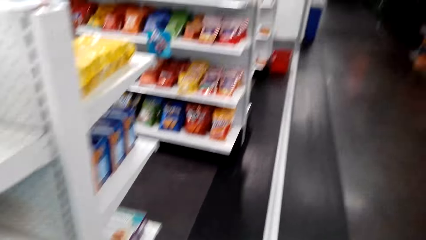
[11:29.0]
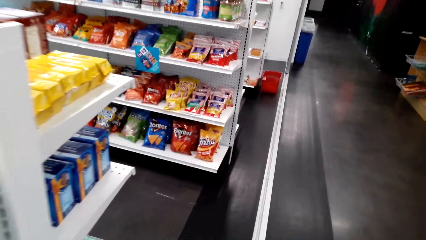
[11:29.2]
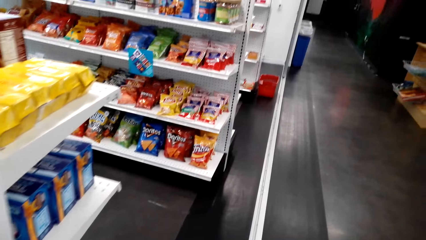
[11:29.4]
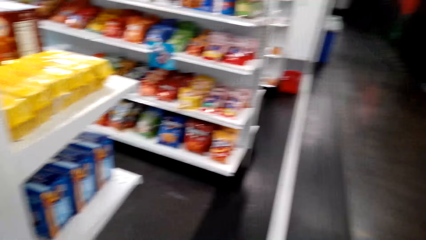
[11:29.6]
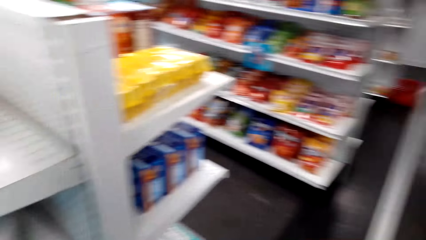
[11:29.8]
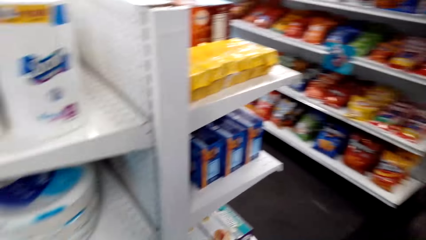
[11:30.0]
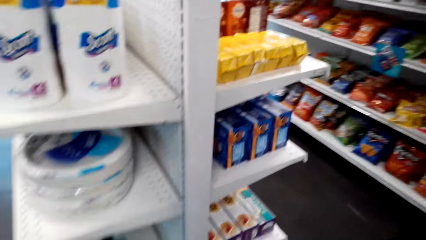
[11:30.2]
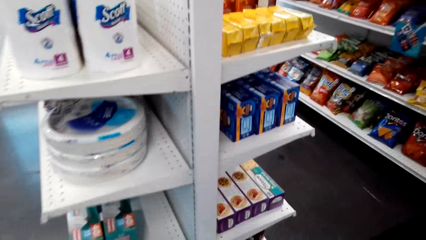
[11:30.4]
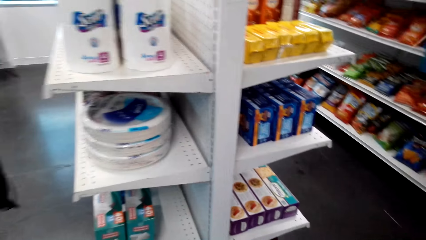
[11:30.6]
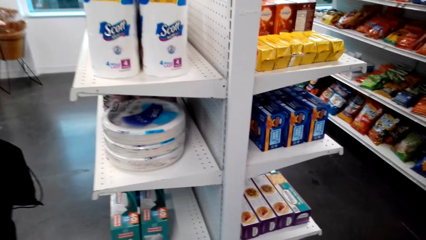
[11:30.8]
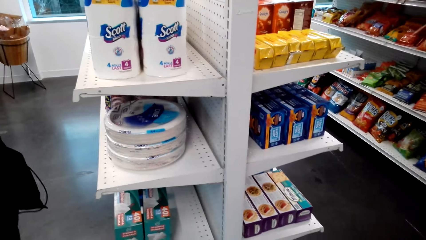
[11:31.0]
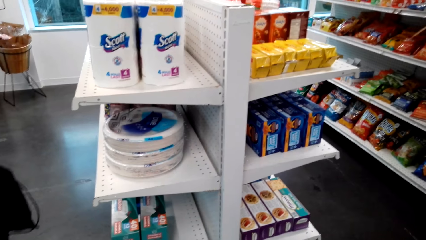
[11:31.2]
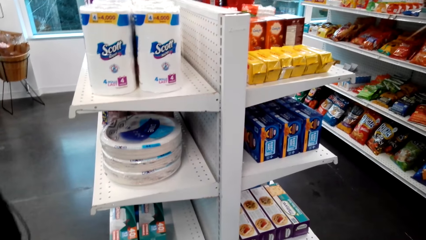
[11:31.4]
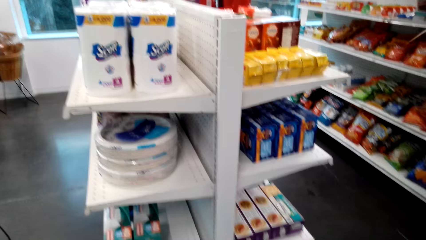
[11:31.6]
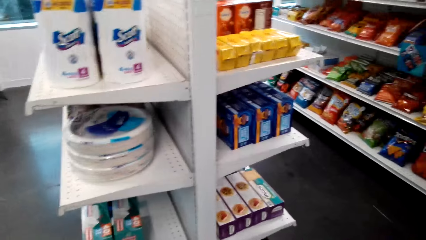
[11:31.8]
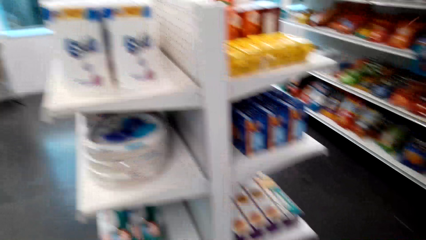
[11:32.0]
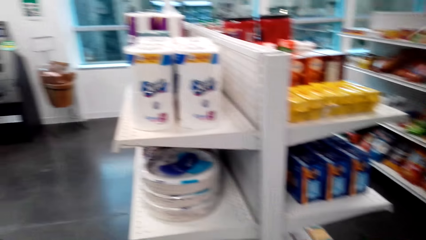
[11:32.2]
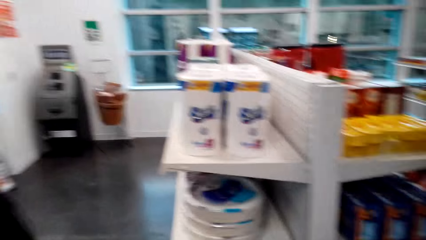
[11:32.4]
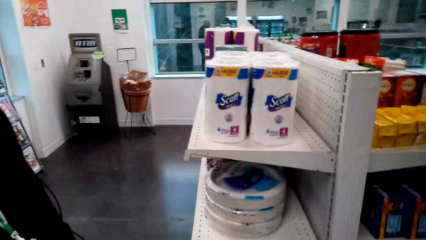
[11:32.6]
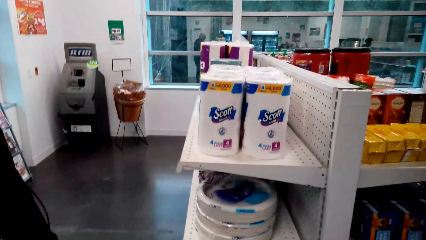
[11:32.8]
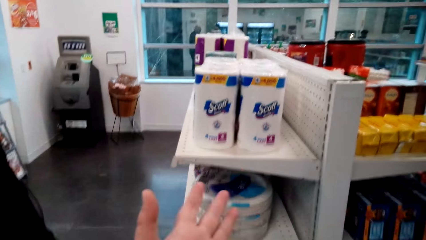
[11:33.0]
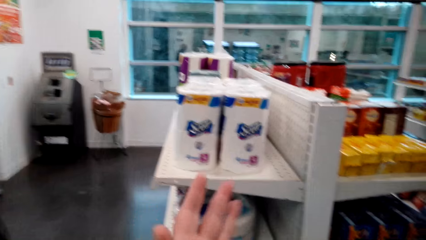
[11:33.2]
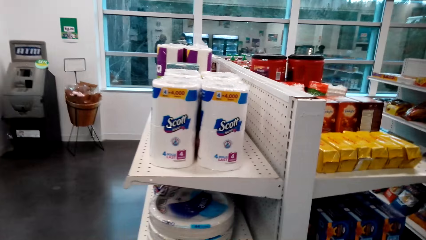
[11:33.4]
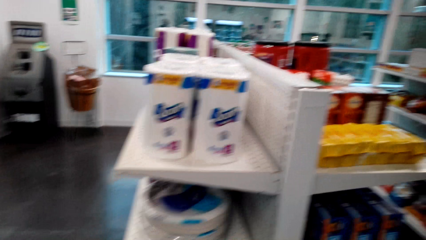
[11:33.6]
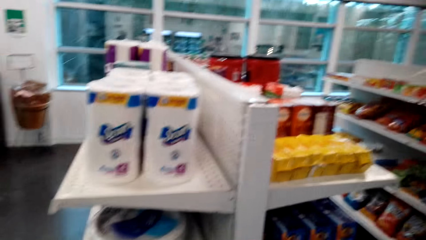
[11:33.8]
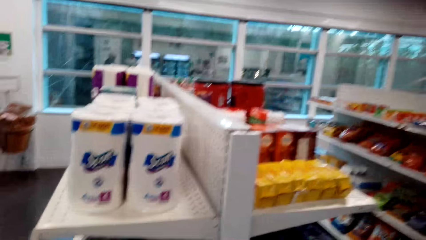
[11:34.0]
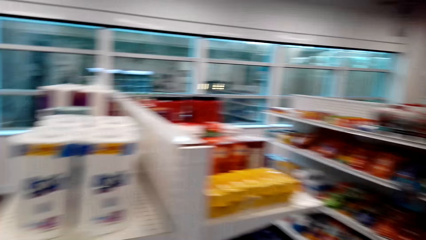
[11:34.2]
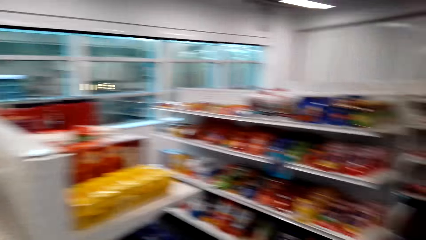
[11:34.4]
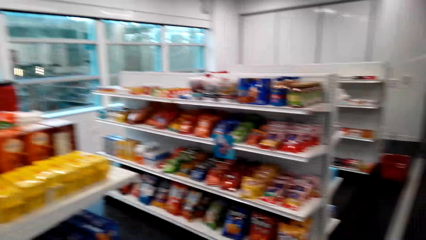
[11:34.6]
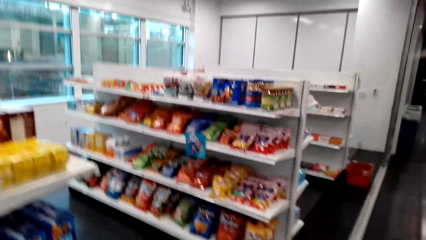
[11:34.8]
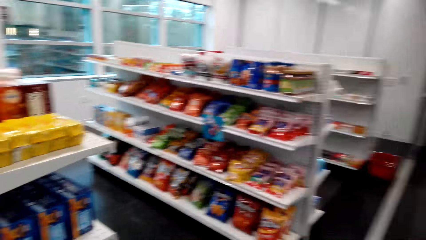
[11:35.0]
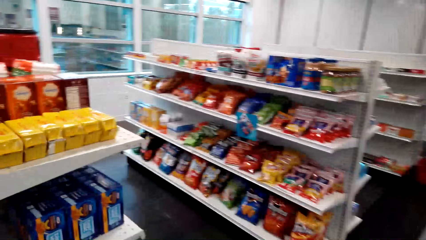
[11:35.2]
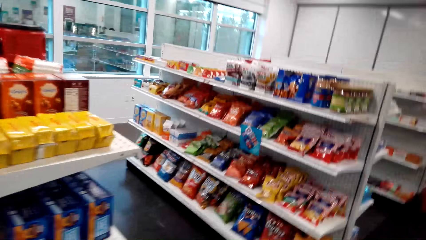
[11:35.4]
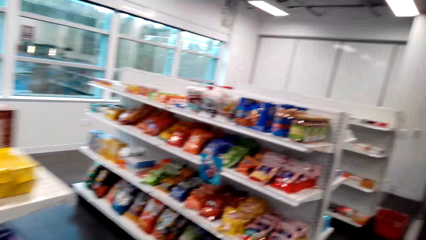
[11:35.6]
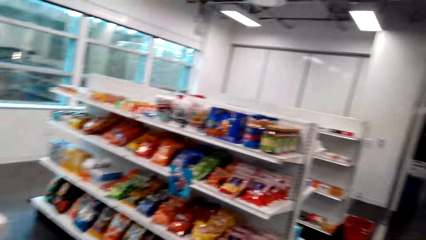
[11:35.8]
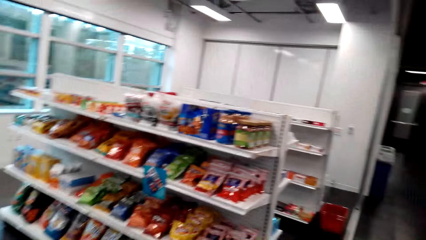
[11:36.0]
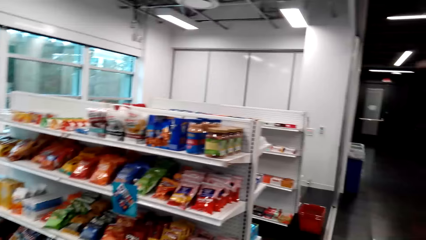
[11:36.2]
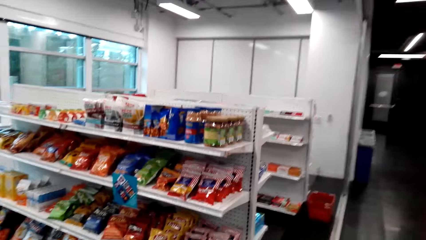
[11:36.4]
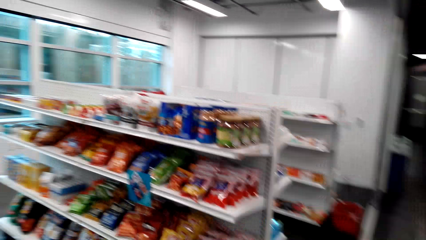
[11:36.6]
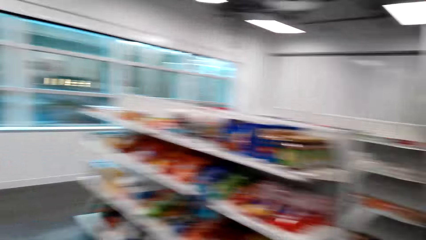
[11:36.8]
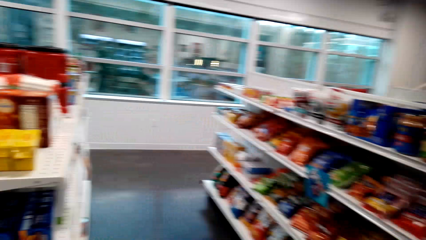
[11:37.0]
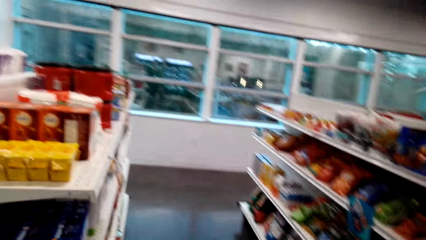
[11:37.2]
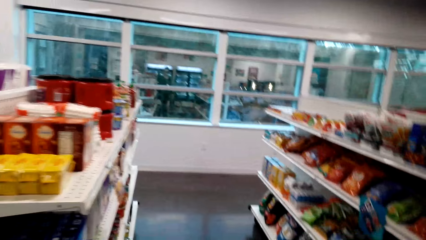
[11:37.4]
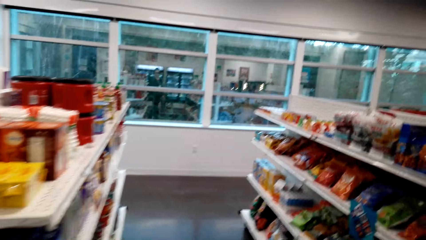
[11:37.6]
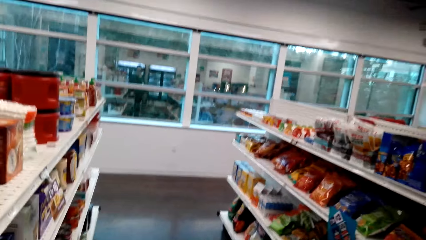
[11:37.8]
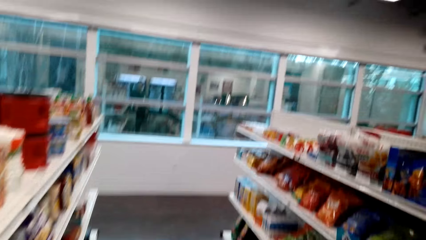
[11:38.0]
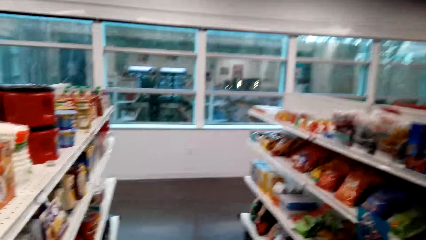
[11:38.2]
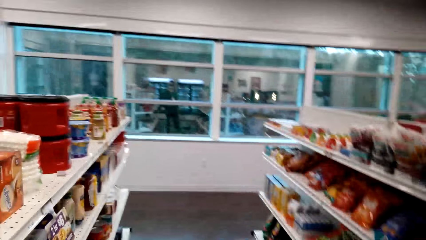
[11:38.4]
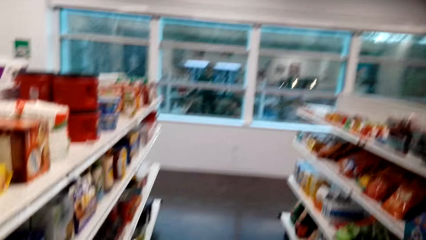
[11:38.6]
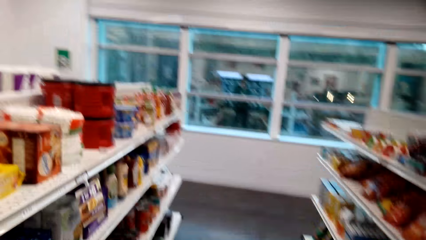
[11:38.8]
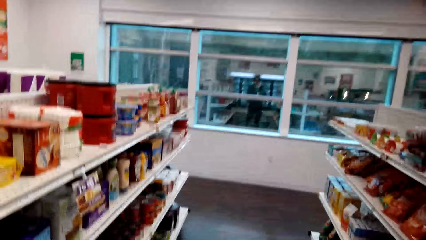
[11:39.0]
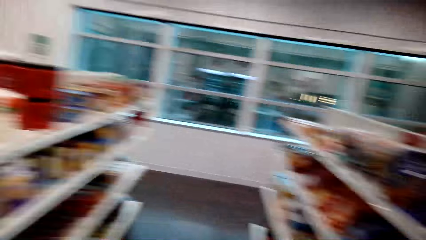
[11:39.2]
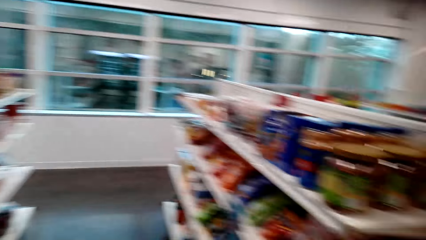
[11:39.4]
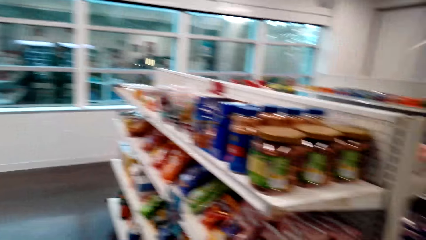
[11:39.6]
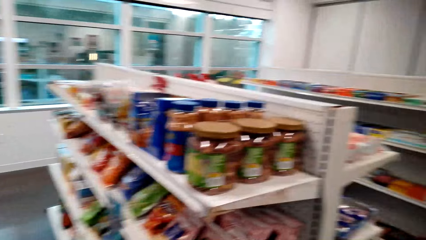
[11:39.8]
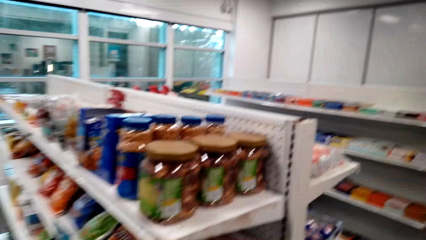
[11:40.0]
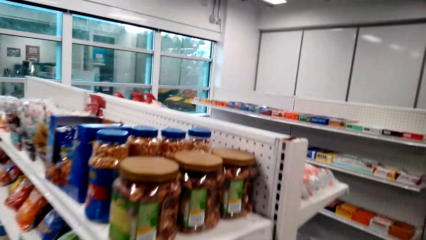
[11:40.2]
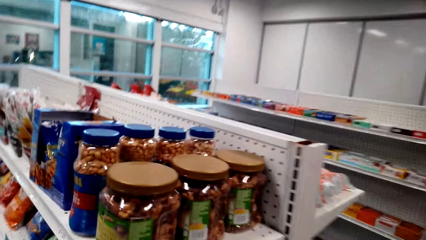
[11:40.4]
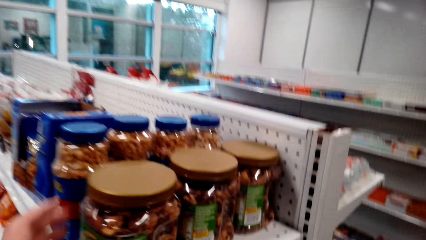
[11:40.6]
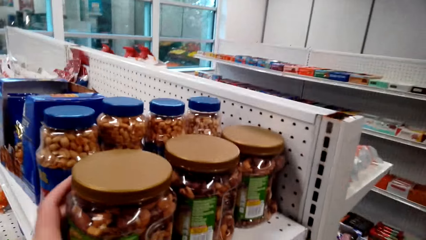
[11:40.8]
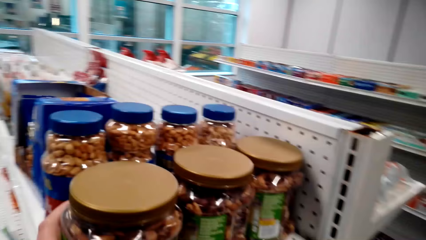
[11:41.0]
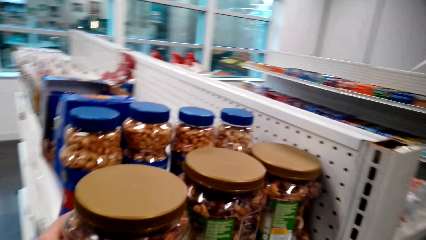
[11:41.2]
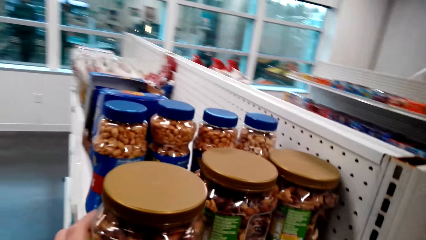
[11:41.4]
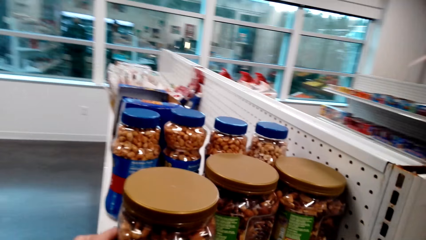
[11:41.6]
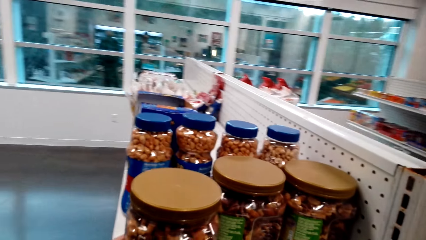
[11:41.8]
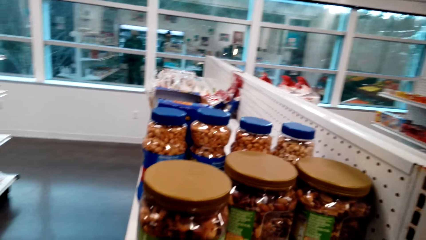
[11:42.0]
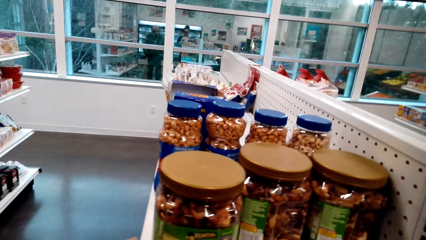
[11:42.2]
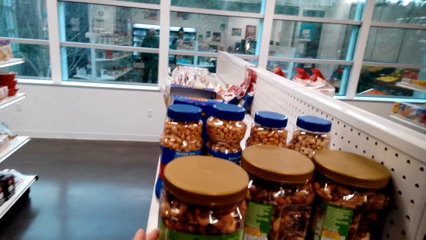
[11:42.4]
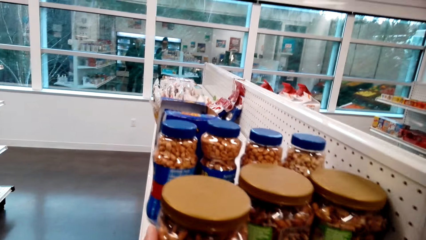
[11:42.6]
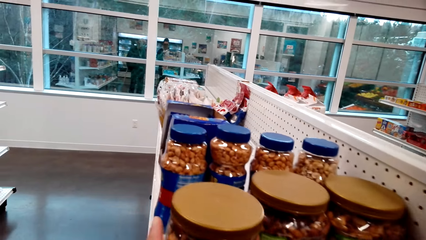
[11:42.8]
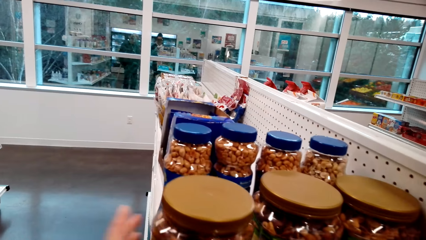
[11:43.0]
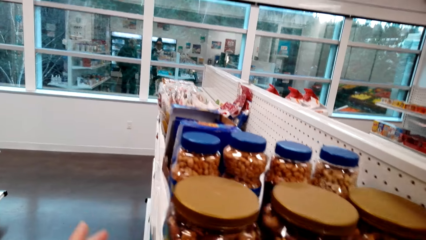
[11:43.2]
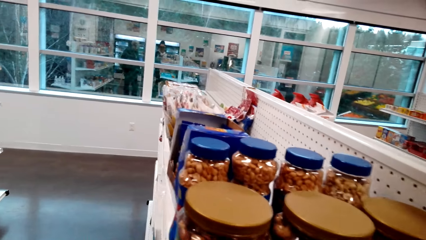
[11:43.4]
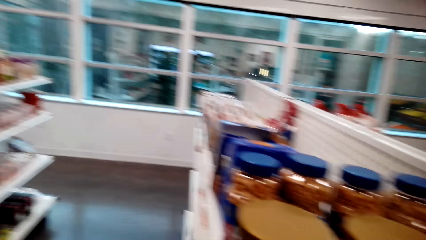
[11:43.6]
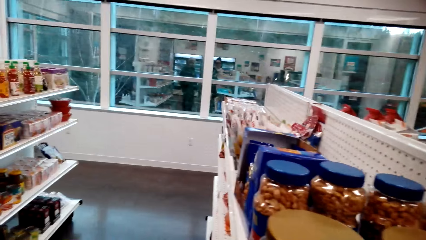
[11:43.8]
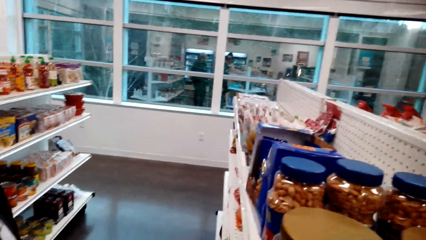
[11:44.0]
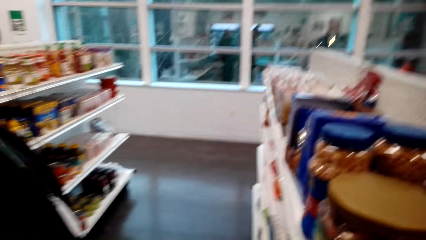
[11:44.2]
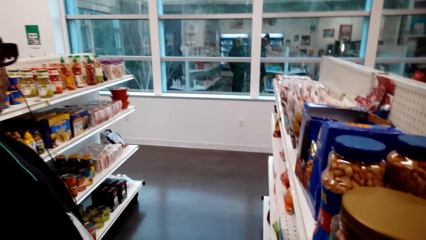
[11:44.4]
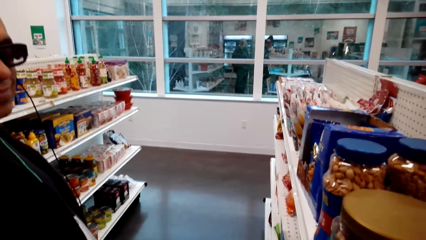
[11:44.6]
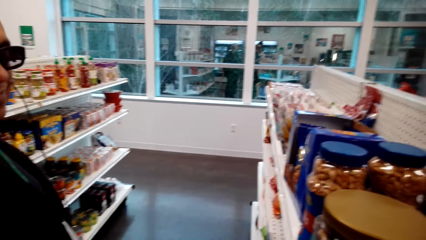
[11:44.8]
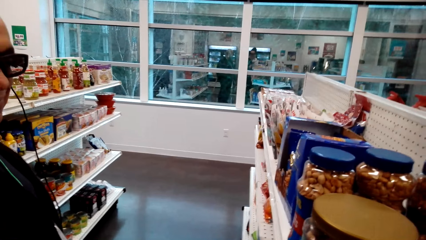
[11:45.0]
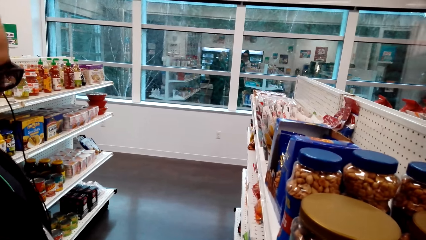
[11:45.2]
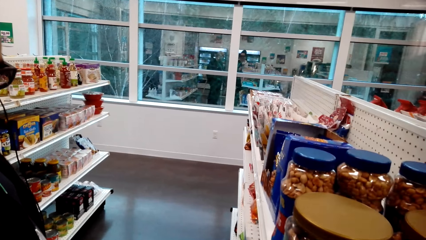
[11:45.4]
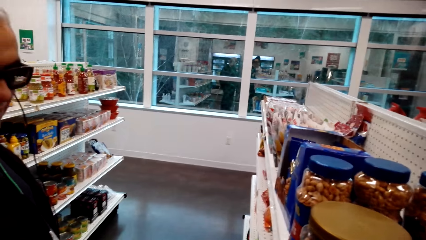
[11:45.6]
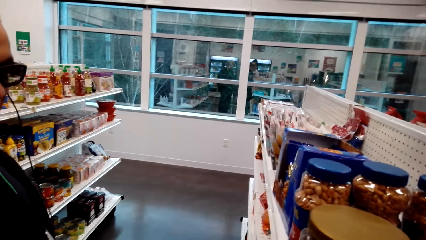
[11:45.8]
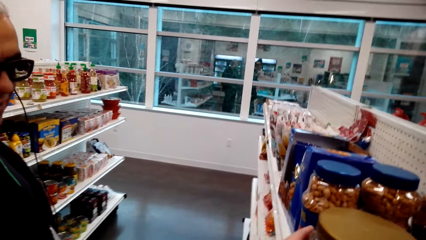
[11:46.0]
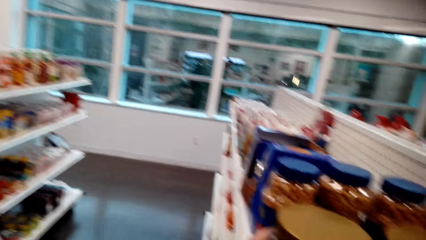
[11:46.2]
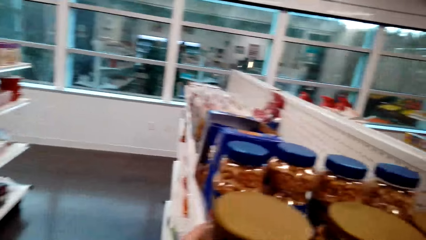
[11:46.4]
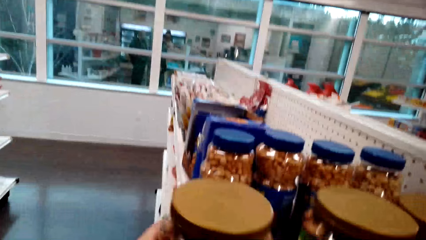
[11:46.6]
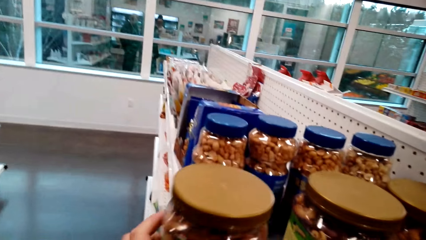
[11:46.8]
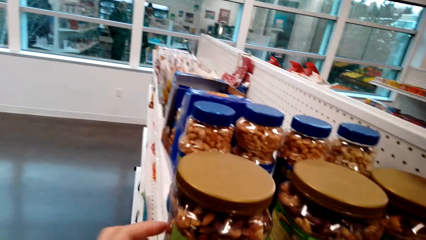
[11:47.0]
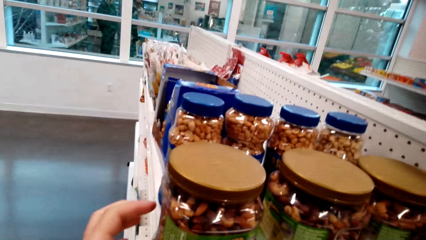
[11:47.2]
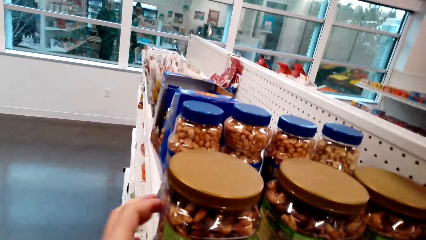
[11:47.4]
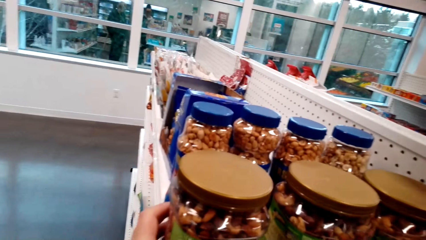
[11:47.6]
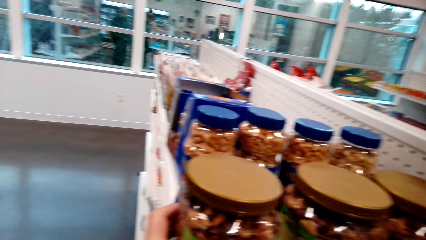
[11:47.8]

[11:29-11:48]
The camera wearer walks around in the store. They talk to a man. The man walks around in the store. The camera wearer talks to the man and walks around in the store. They move a container of peanuts on the shelf. They talk to the man and check the peanuts. The man stands in the store. The camera wearer holds the container of peanuts on the shelf.
